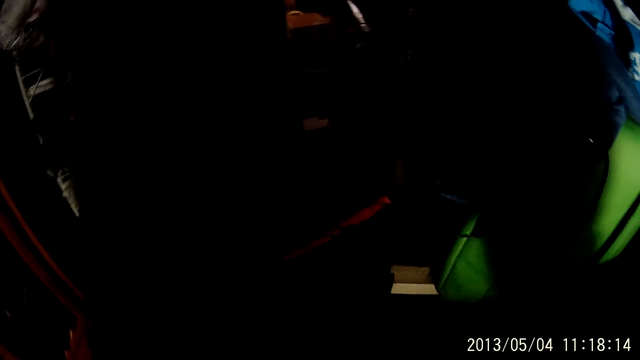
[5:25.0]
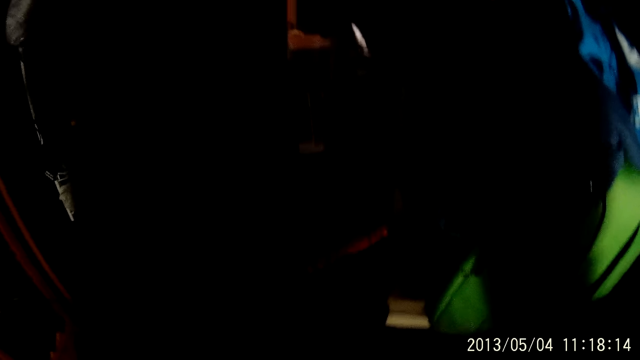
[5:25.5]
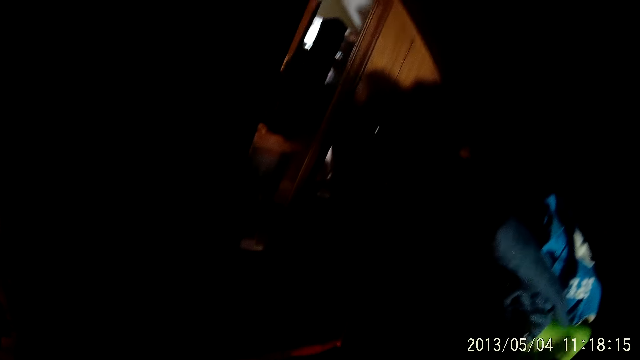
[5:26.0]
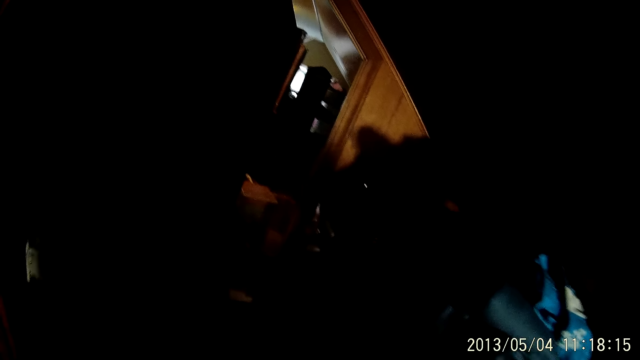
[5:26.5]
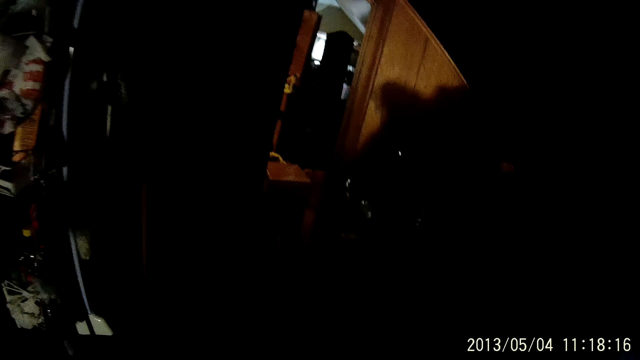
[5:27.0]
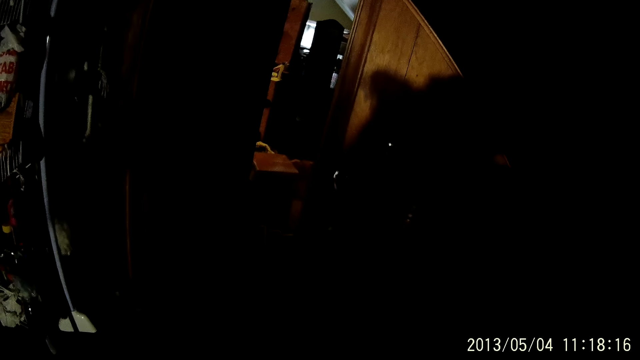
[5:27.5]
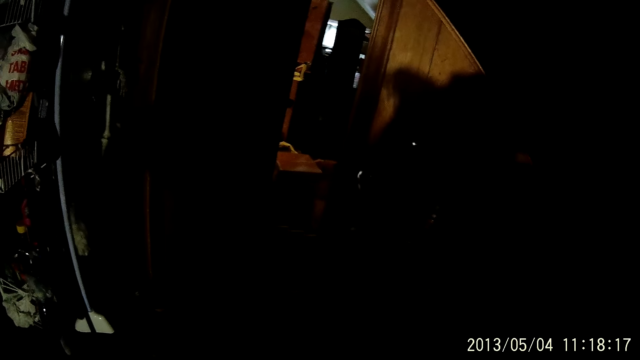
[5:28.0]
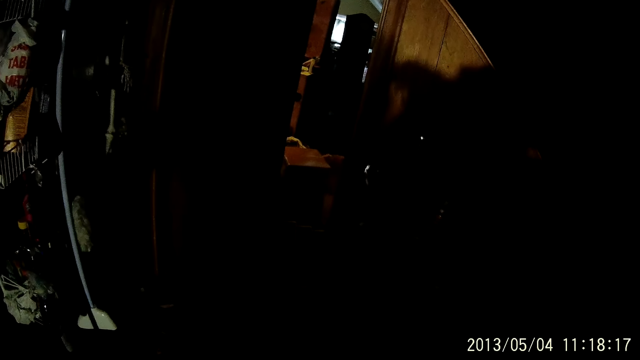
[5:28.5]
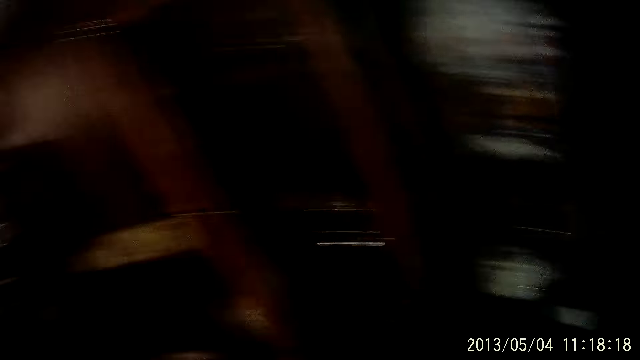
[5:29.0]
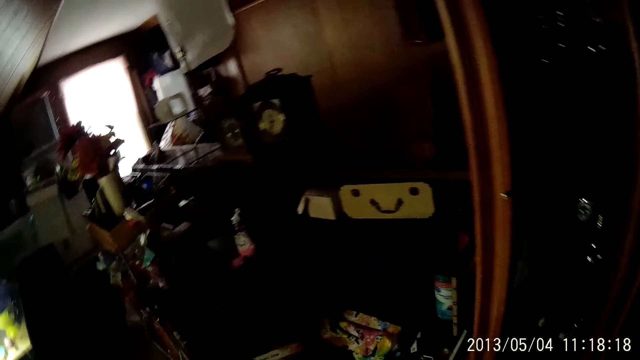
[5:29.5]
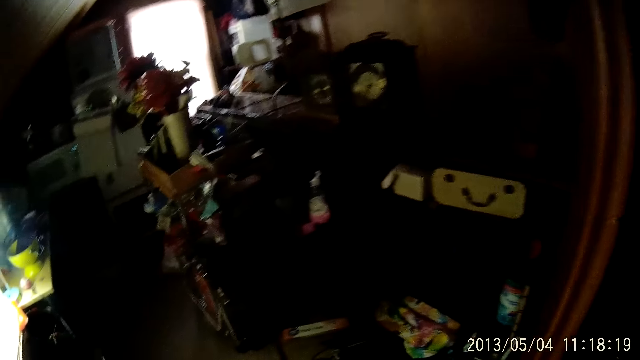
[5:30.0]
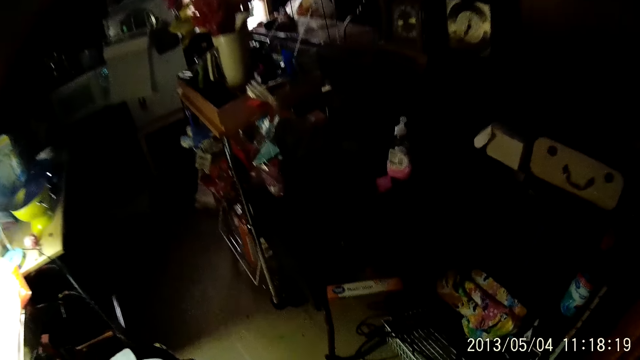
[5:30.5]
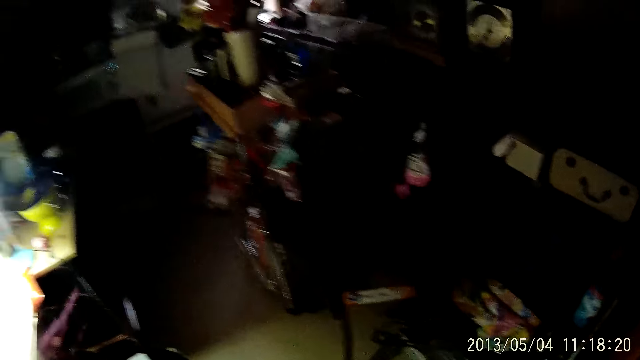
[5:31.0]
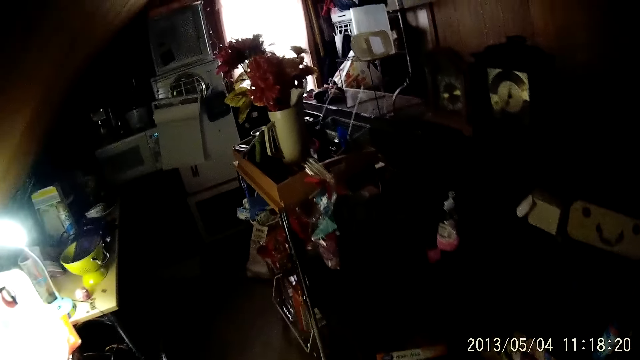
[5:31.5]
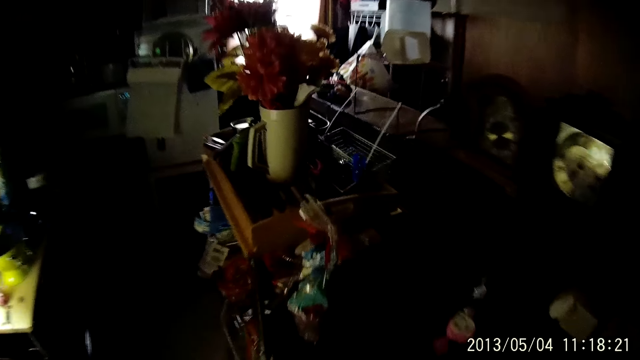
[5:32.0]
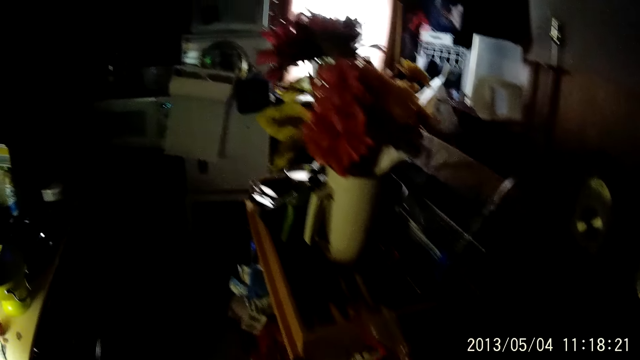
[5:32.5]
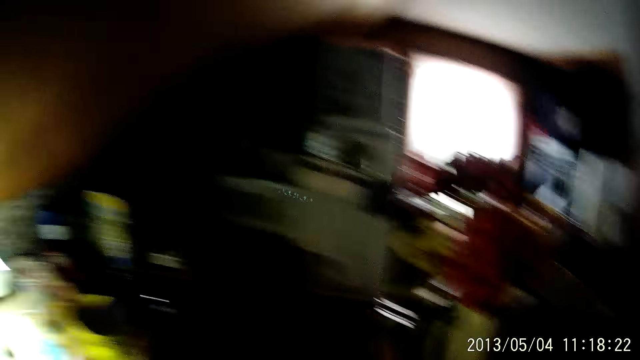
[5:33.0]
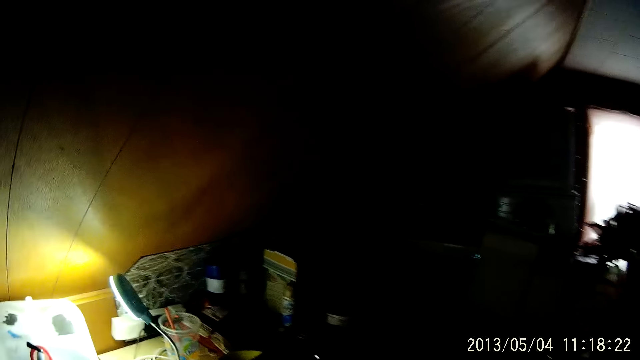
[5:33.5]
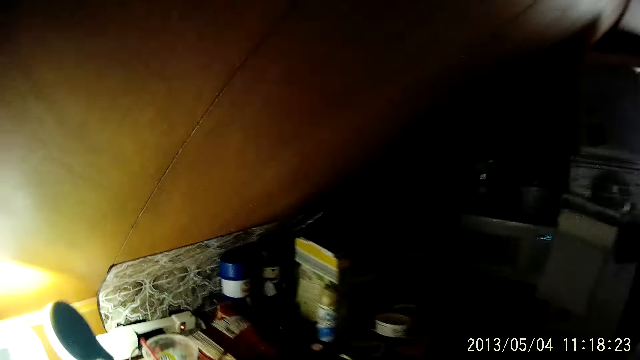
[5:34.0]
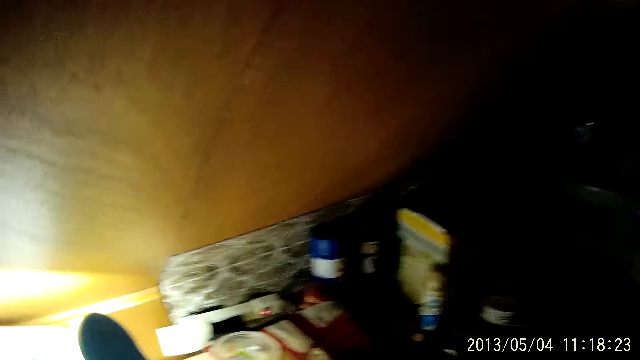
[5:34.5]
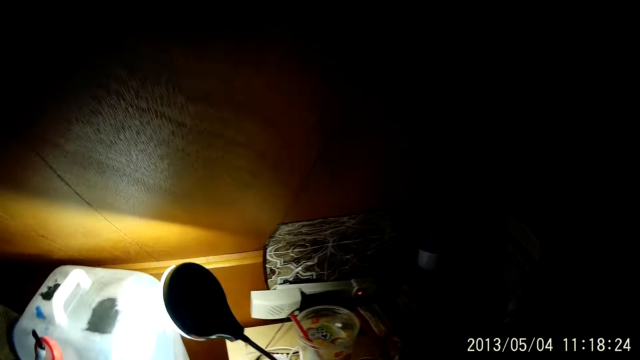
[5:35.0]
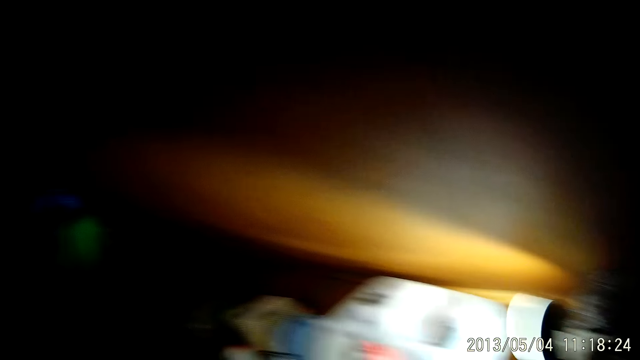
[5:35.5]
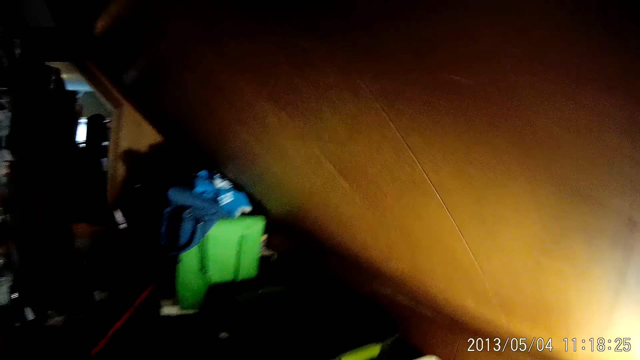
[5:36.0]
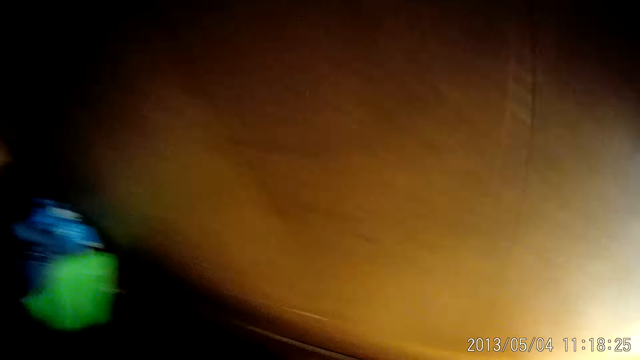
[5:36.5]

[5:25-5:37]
The camera wearer looks around. They walk around the house.

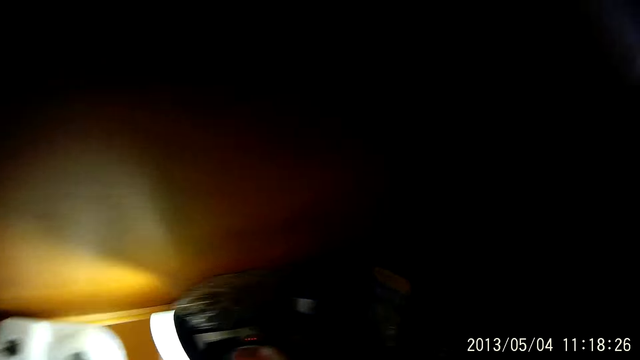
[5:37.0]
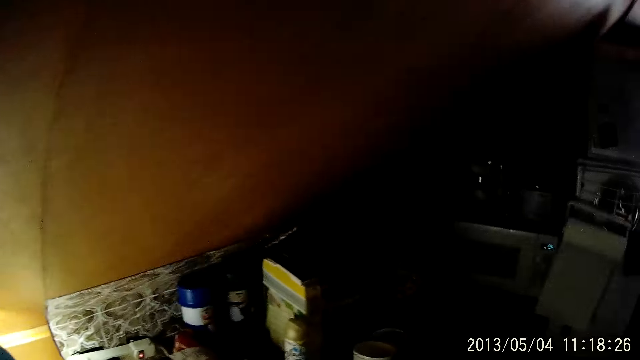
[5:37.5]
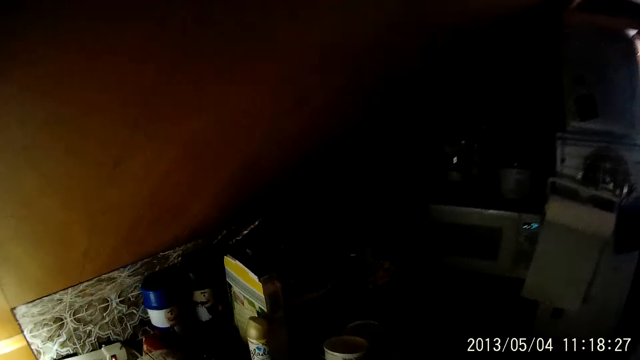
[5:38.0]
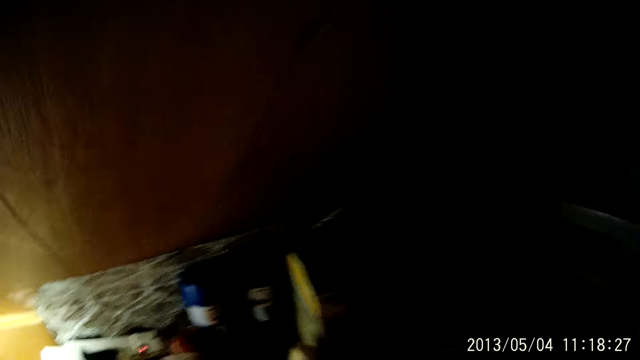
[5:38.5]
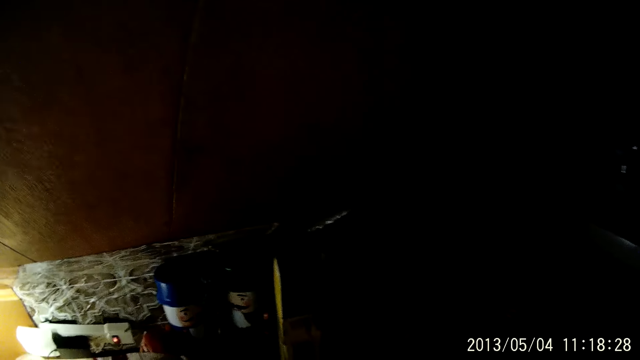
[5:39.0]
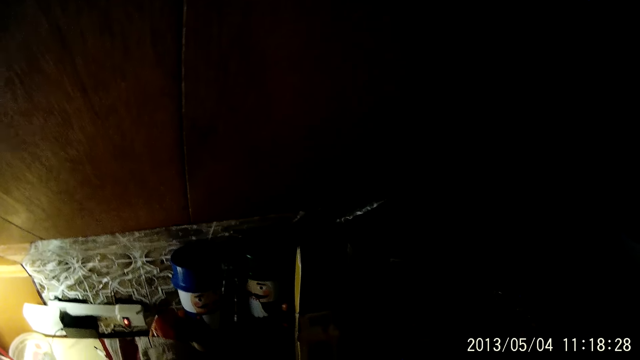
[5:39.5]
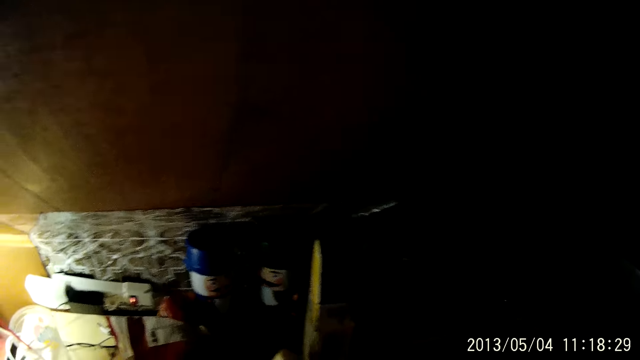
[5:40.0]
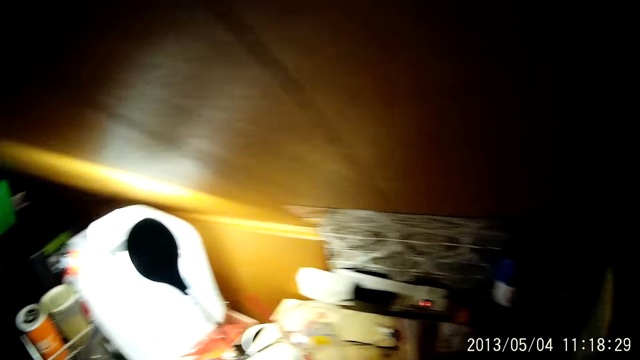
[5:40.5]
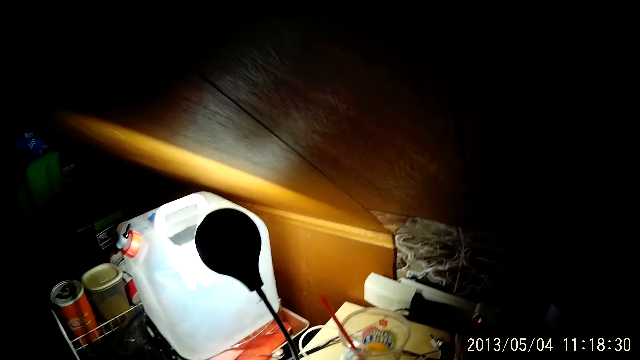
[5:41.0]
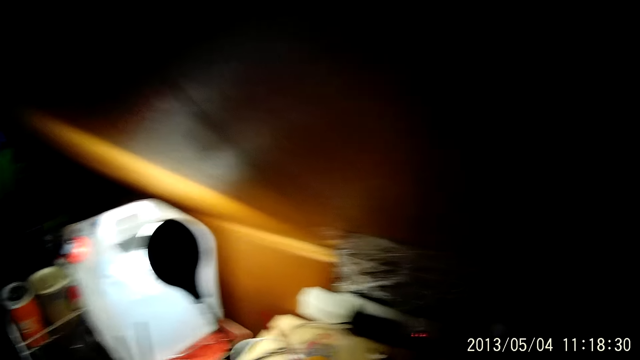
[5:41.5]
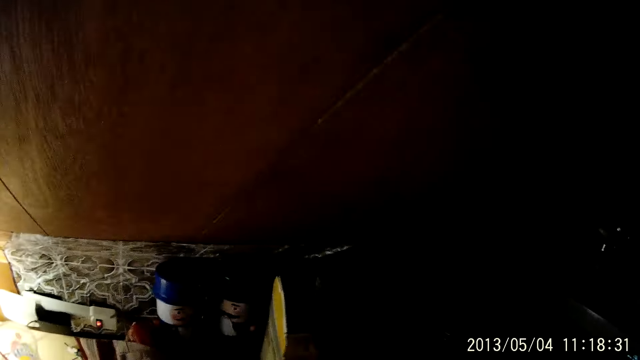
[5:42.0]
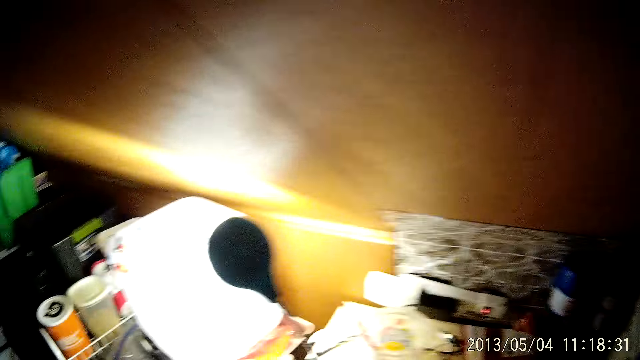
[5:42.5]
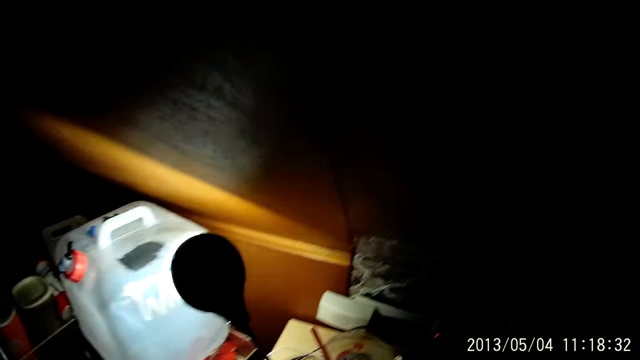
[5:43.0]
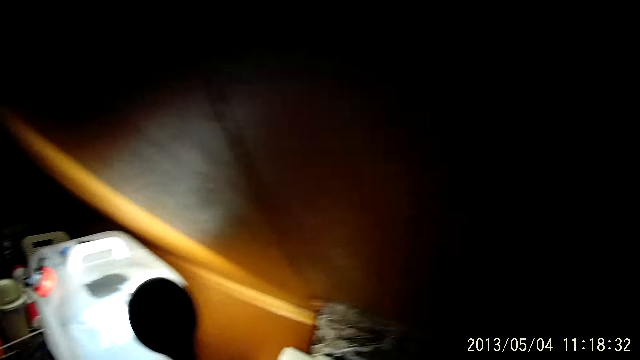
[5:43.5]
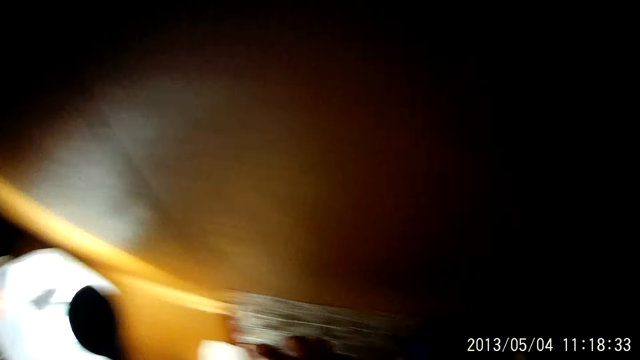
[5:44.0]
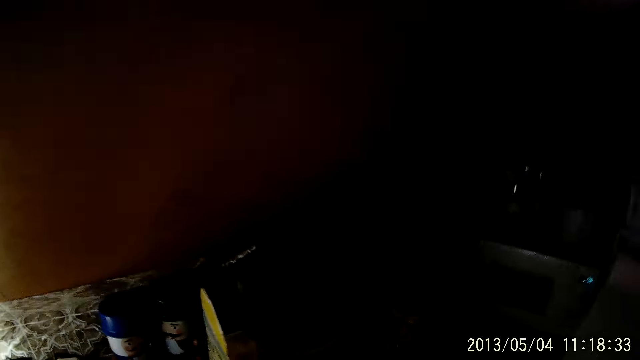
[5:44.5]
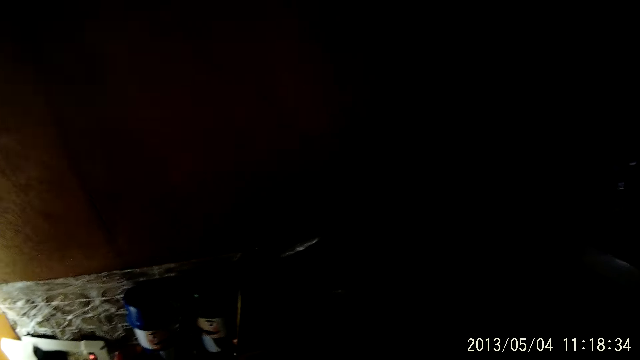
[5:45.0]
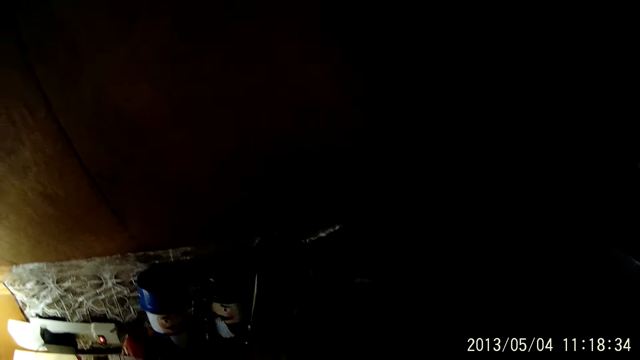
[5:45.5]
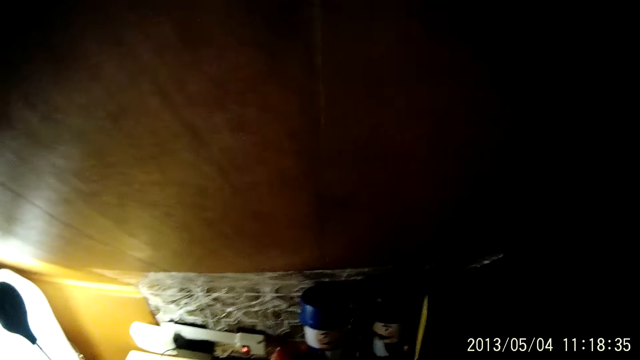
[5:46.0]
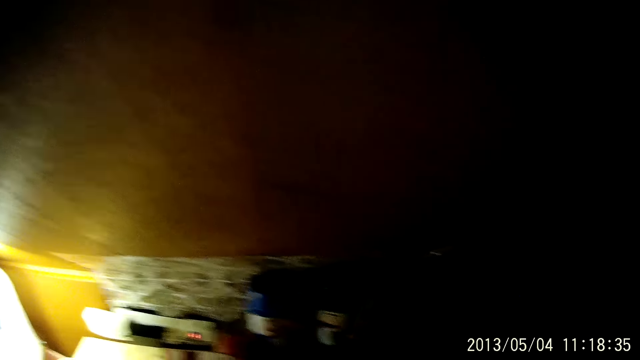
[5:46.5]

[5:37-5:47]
The camera wearer picks up the chopsticks. They look around.
